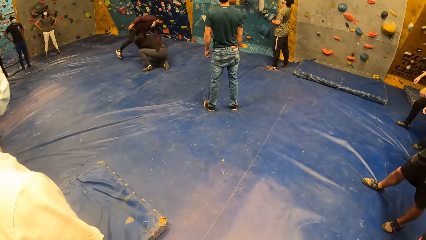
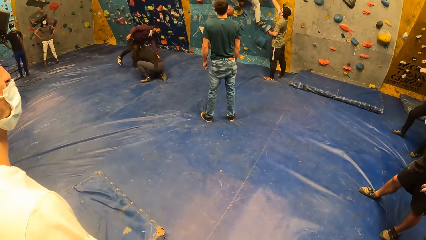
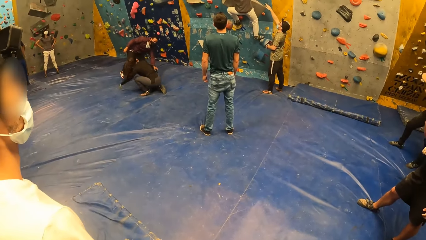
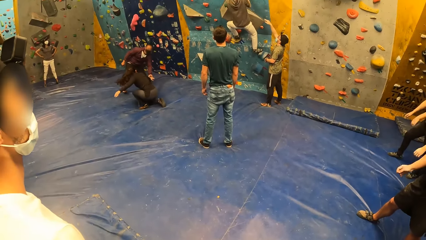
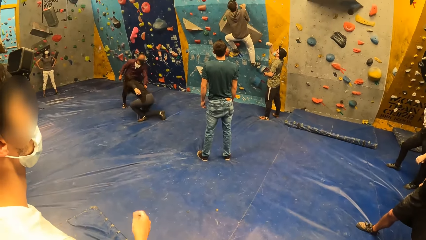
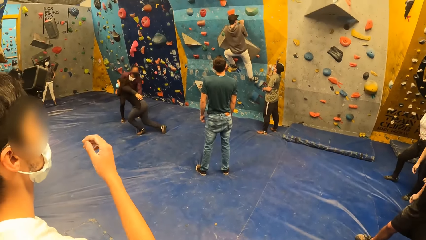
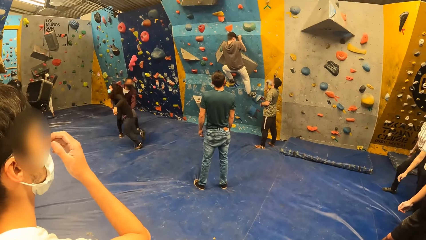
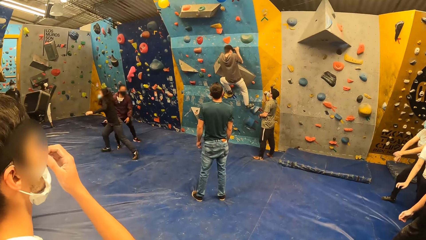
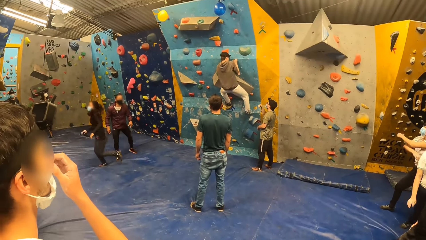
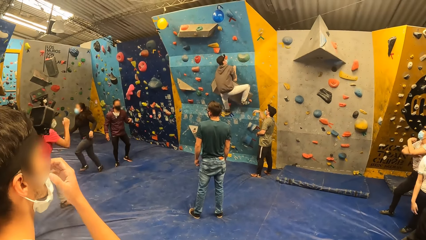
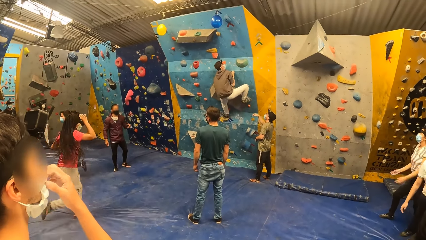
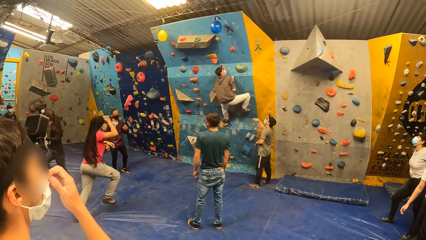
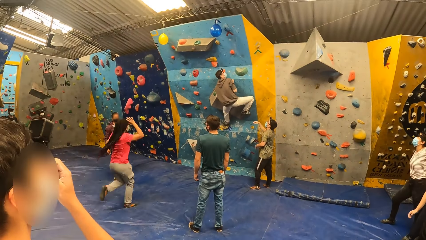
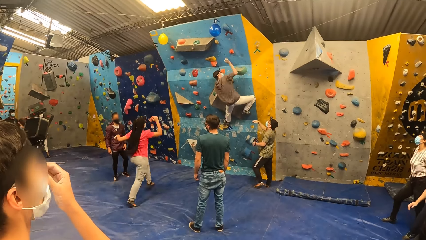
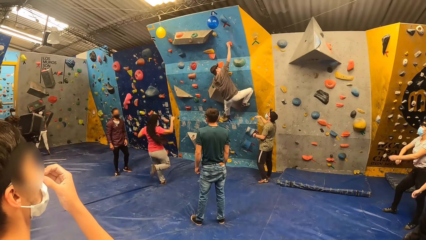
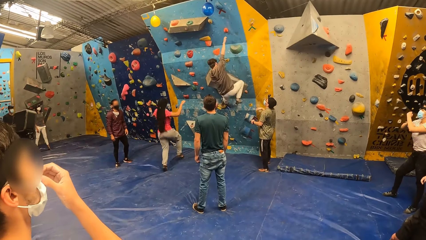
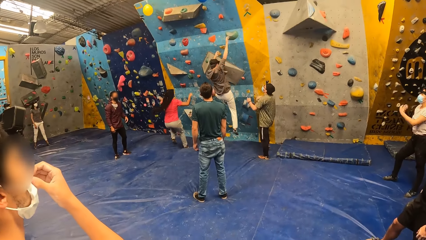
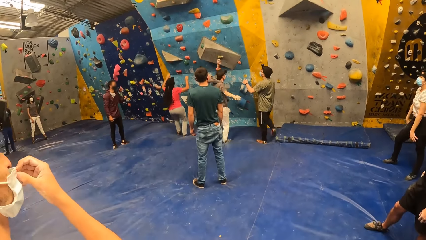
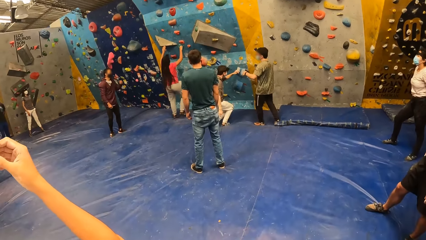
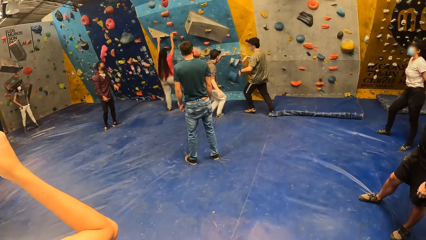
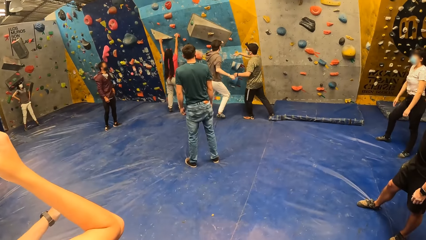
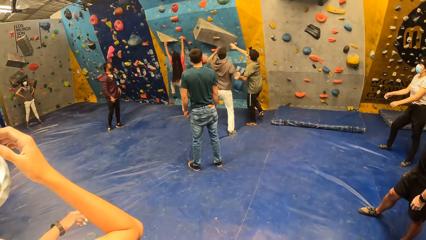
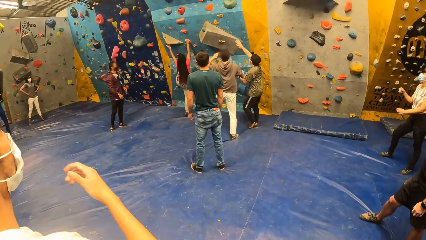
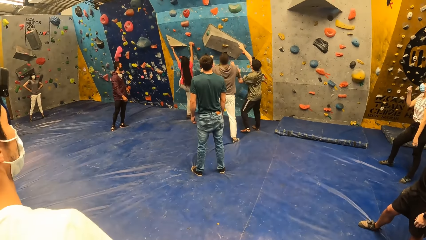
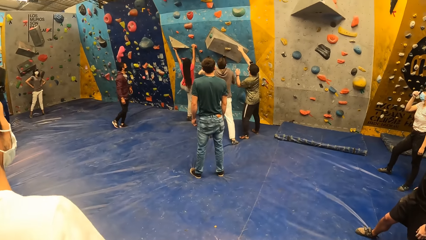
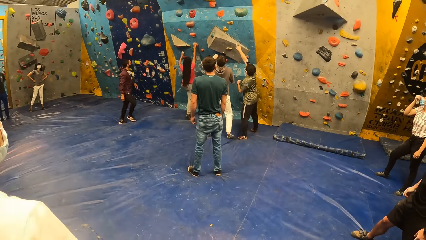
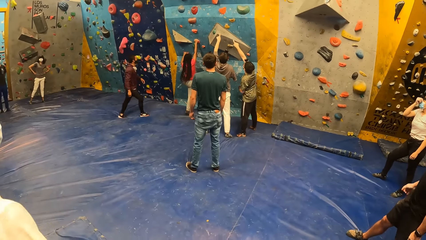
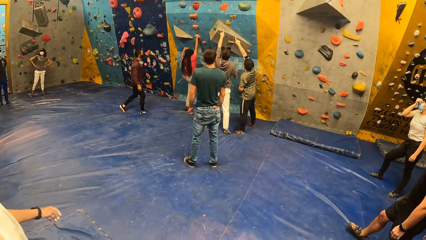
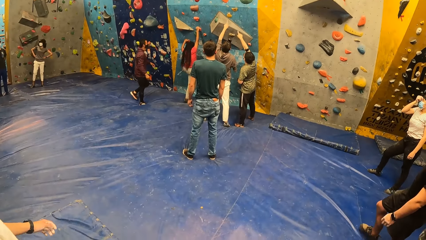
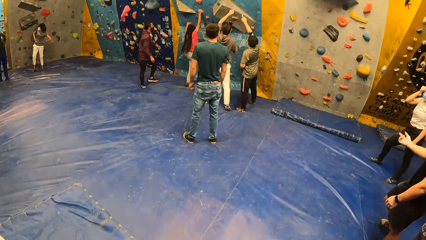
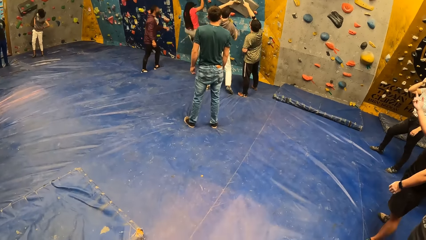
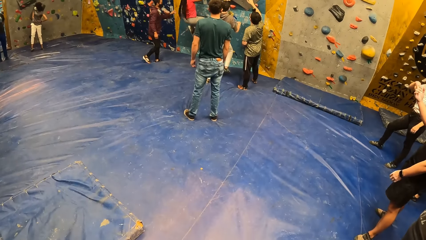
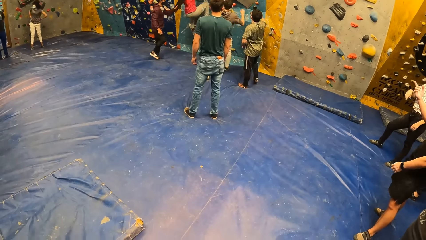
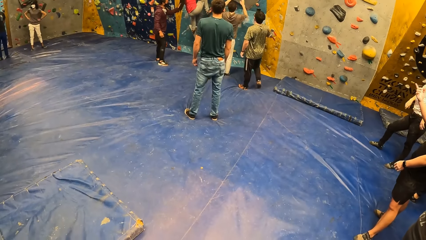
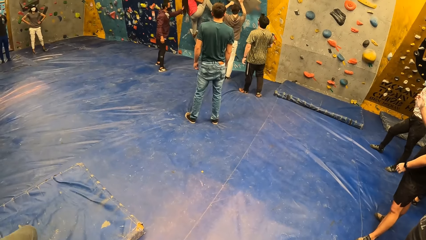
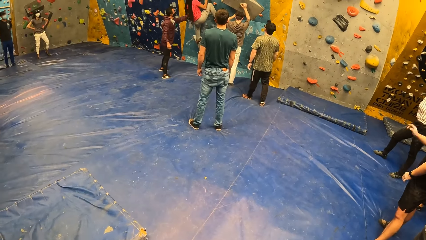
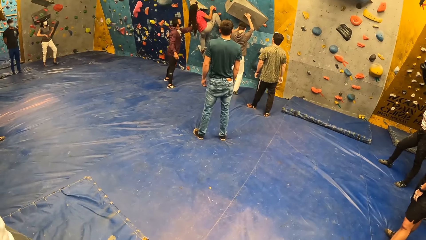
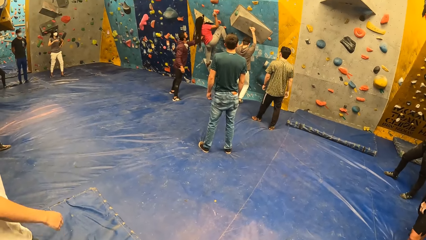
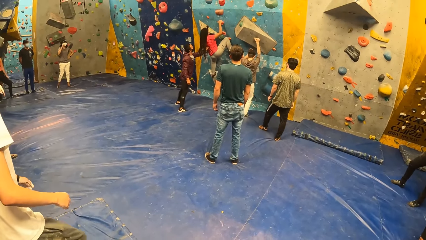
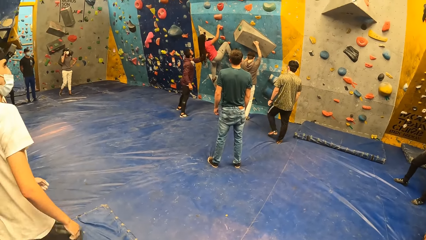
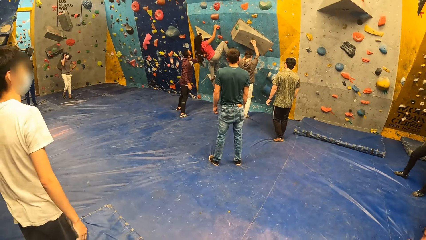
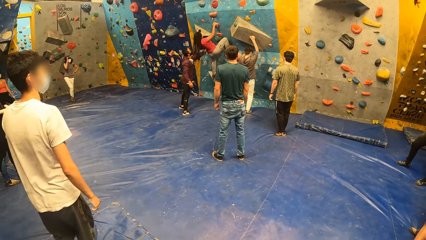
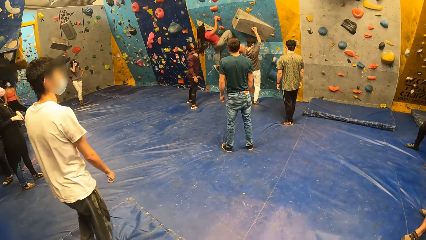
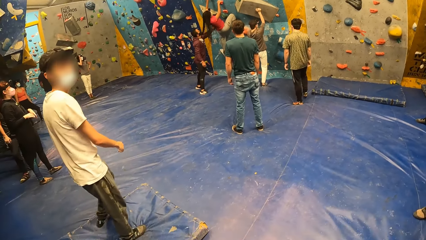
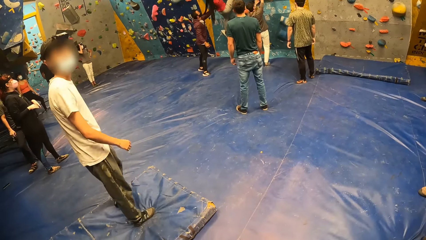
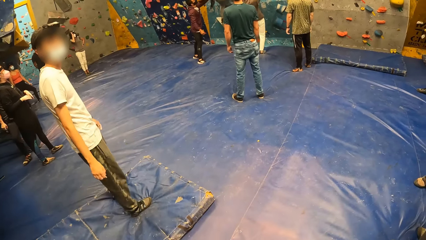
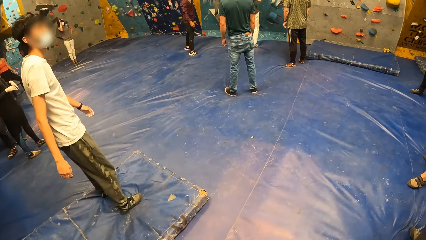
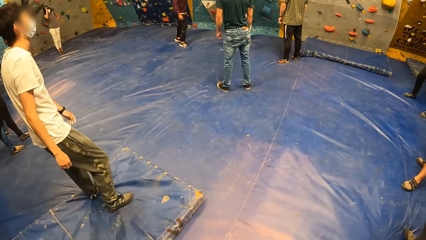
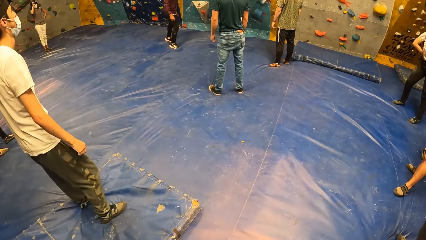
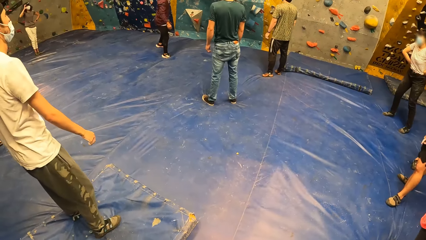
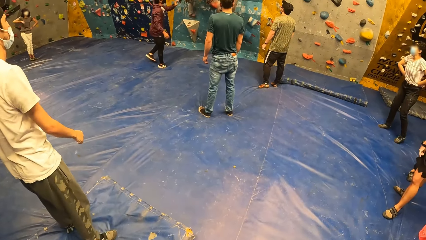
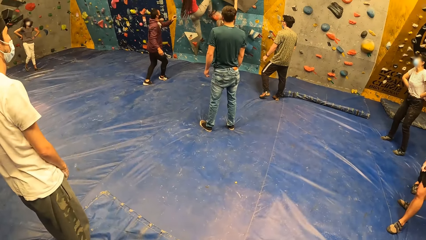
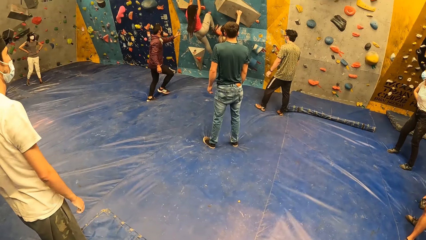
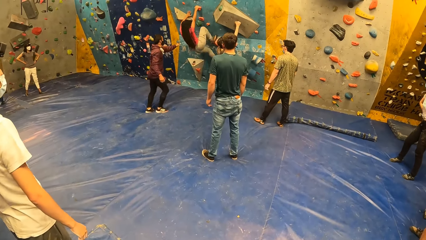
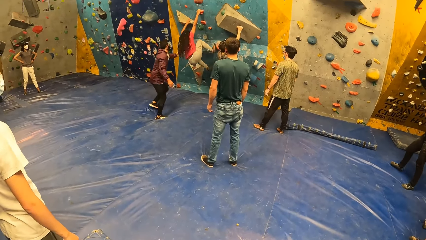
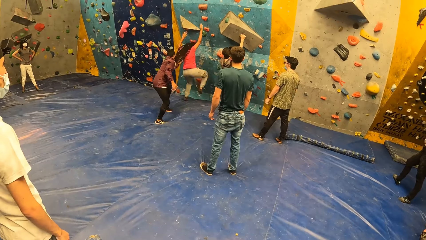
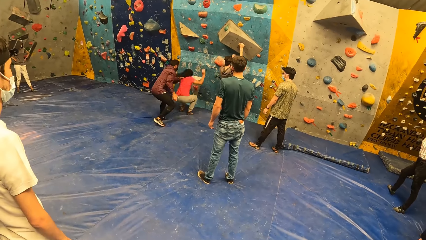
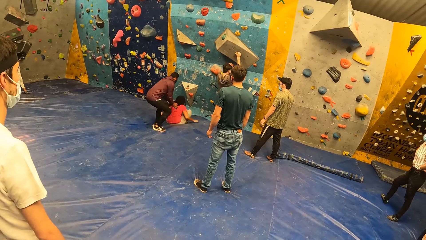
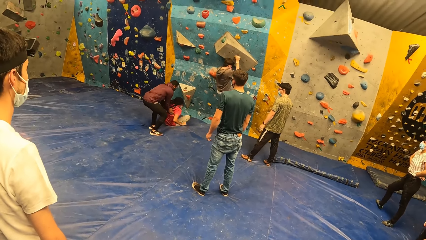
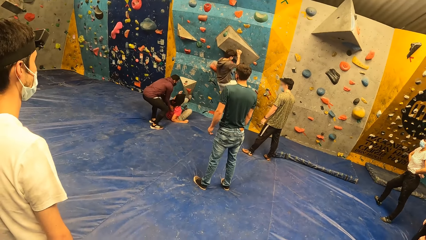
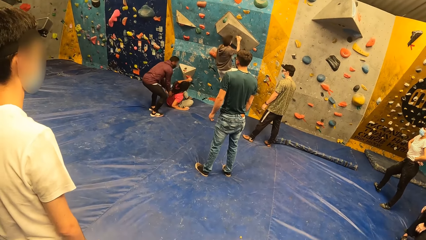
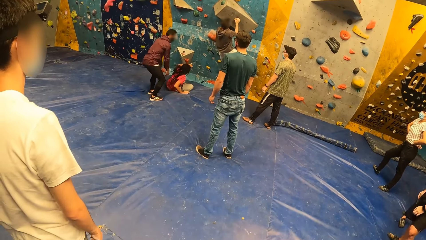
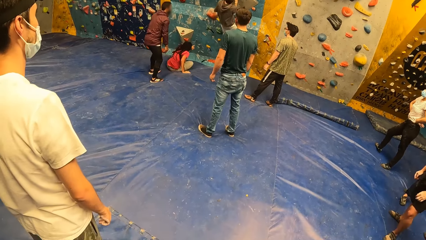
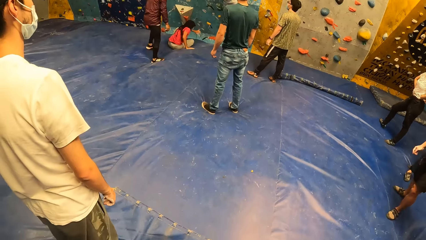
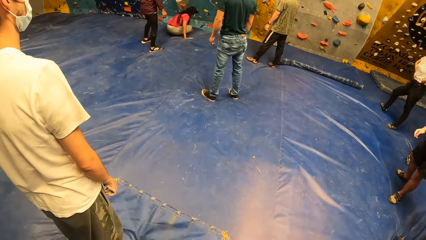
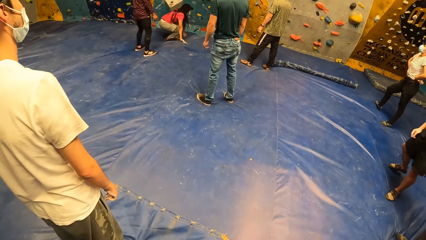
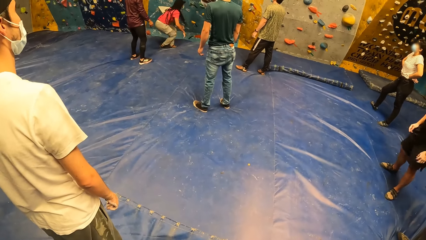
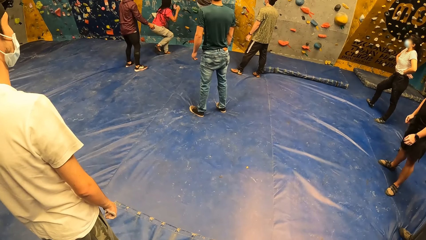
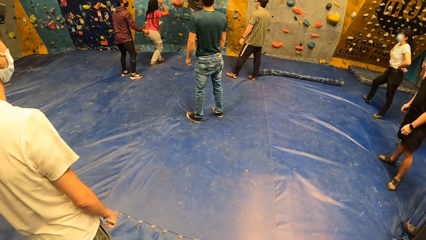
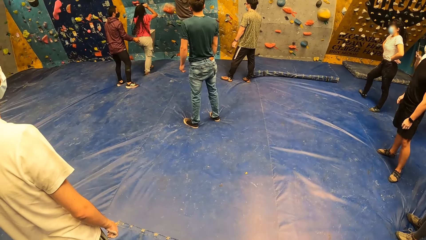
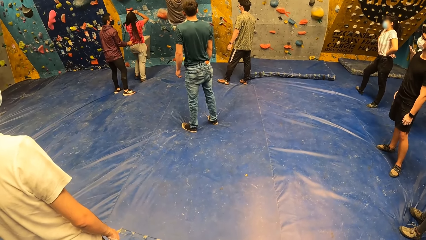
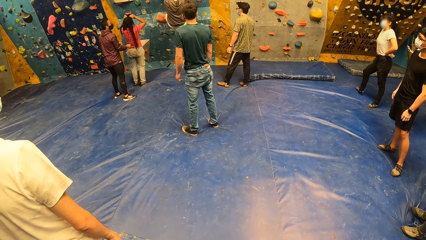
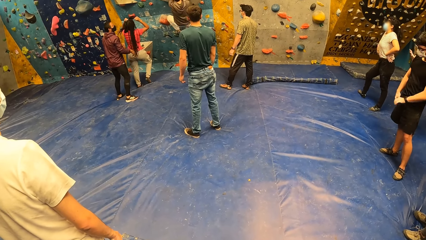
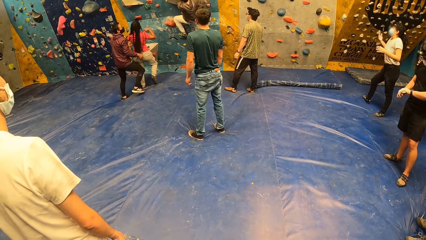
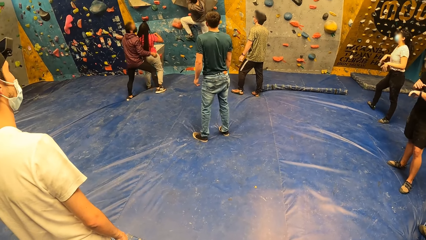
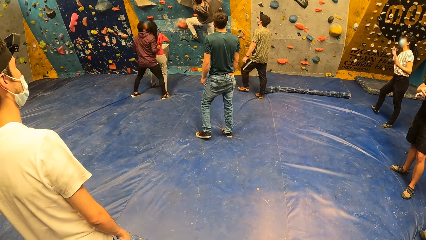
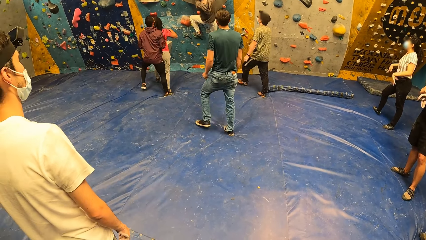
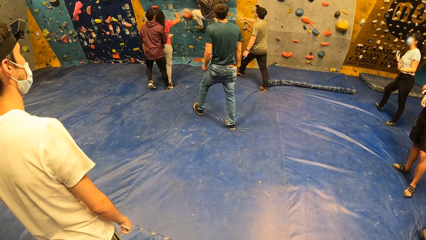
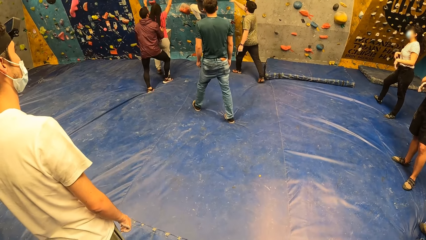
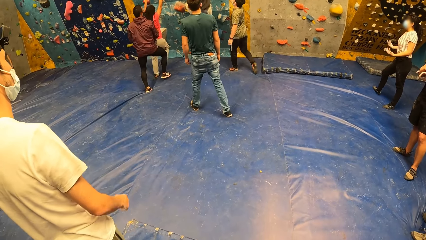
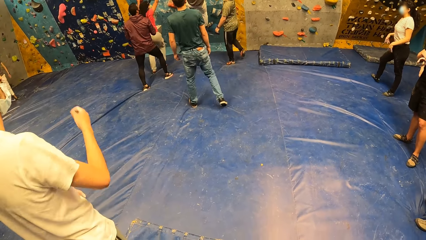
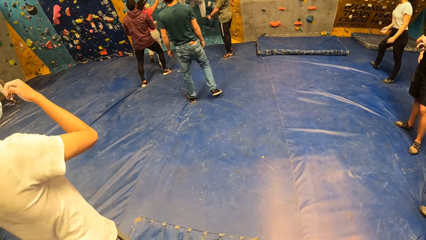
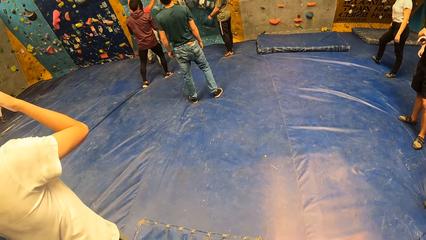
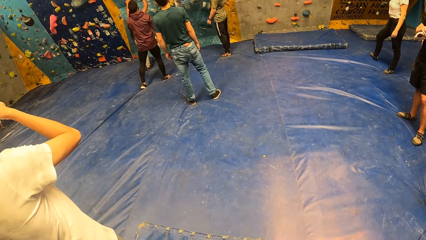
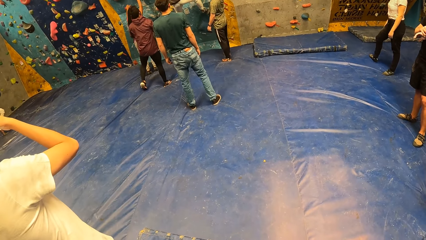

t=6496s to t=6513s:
The camera wearer looks around. A man interacts with the camera wearer.
